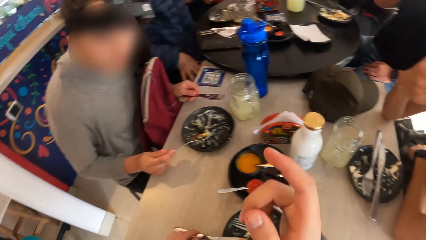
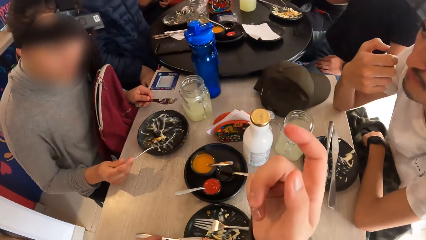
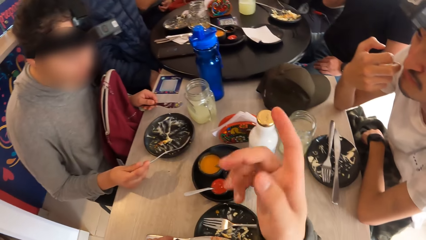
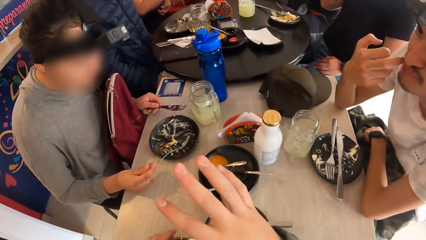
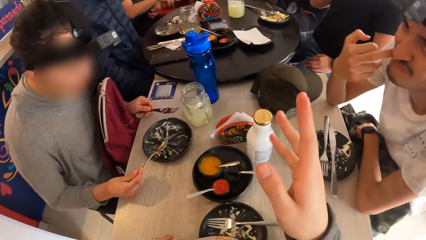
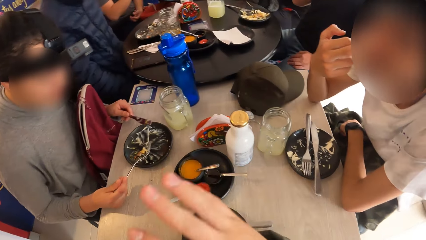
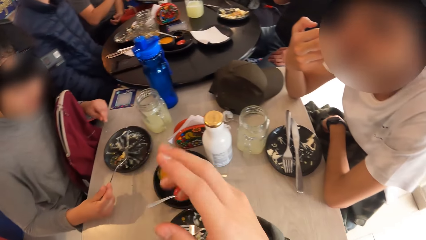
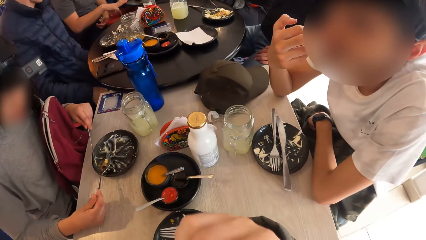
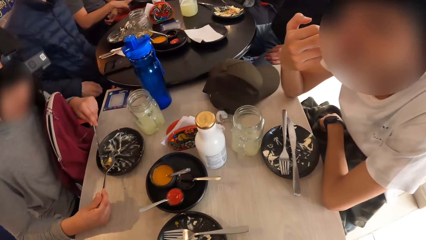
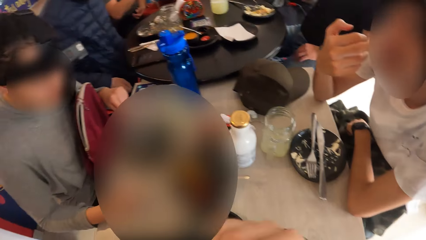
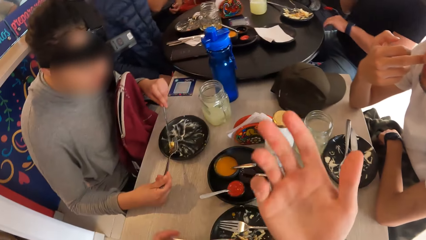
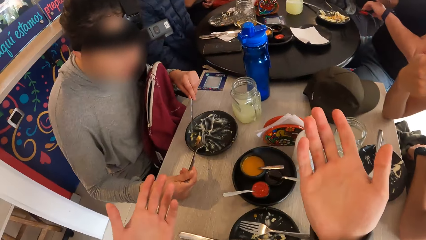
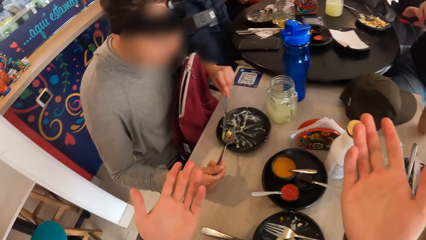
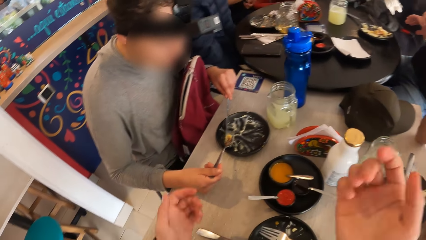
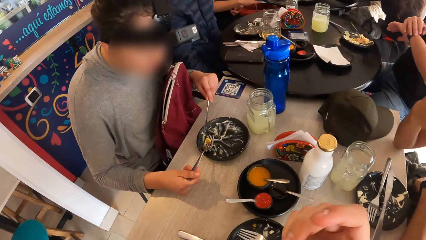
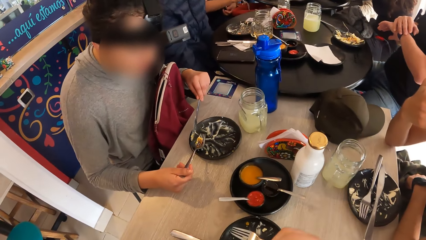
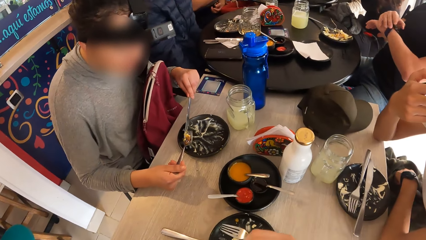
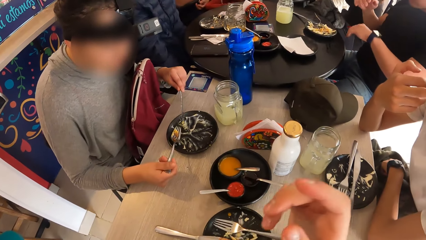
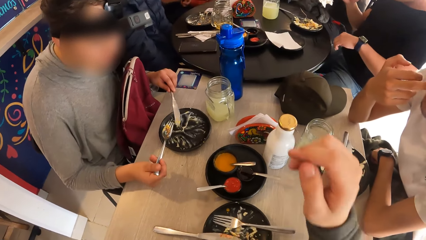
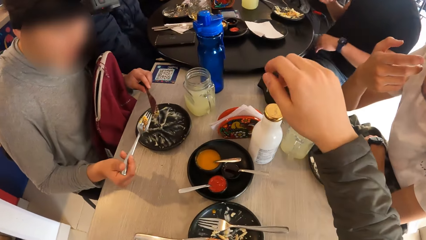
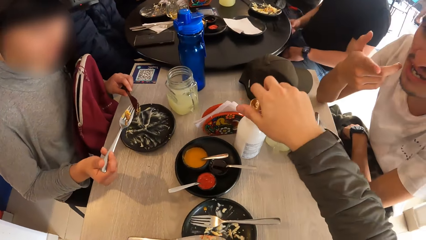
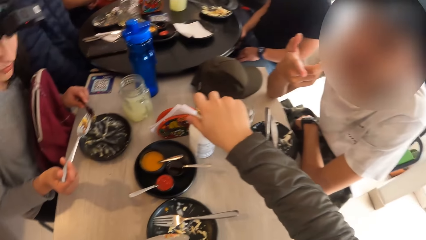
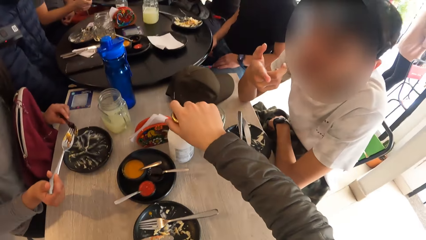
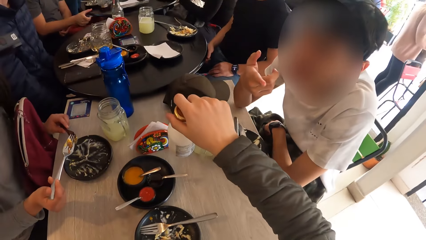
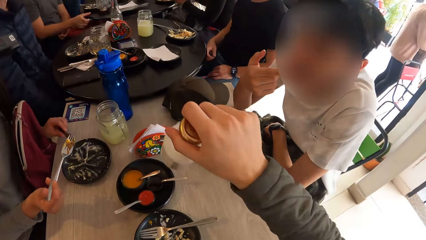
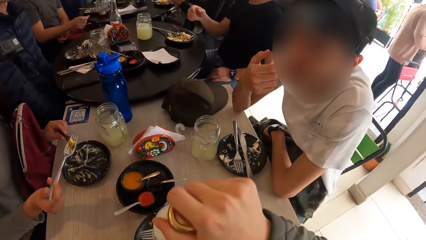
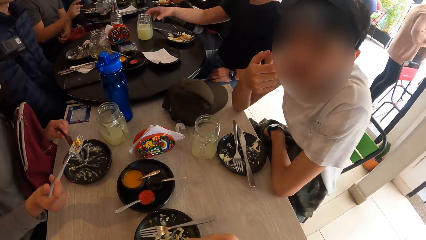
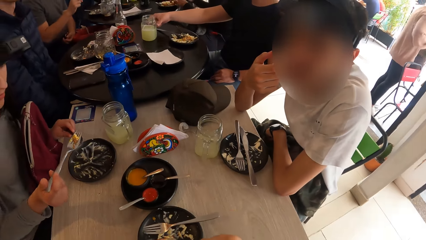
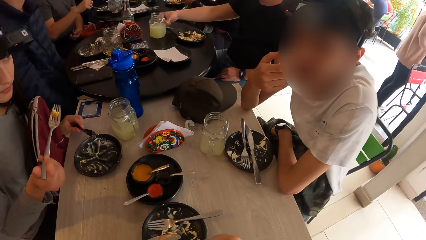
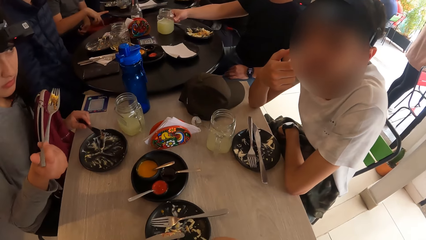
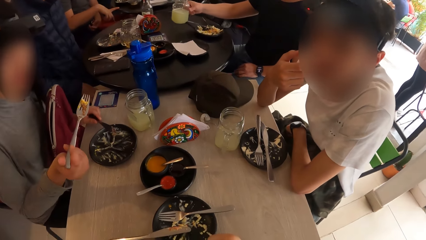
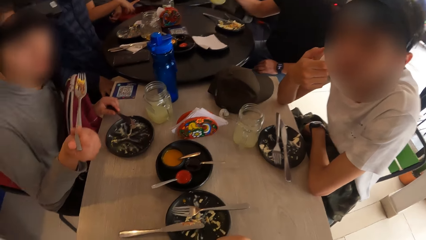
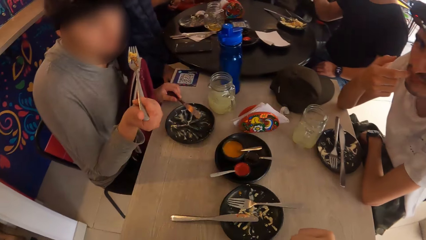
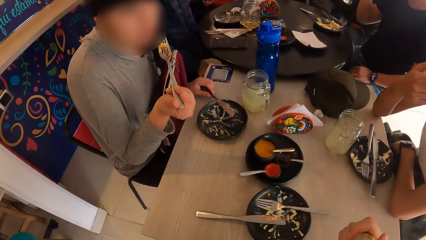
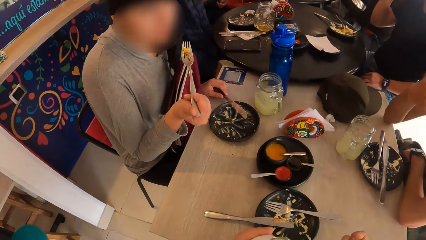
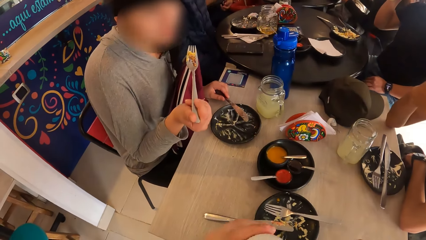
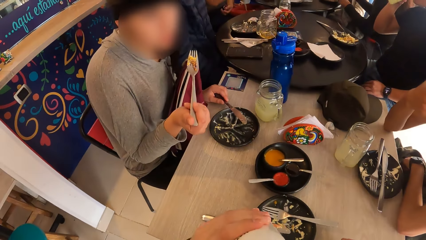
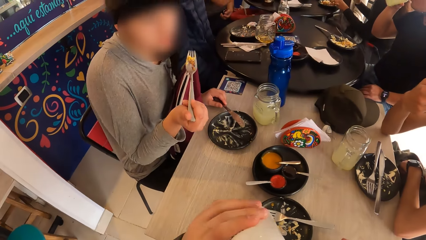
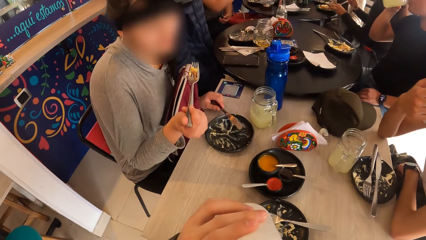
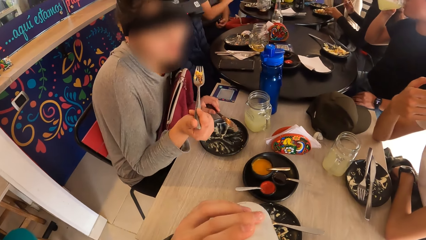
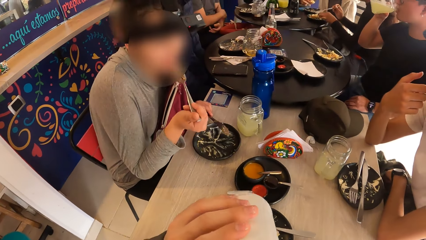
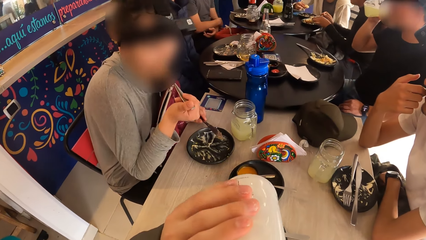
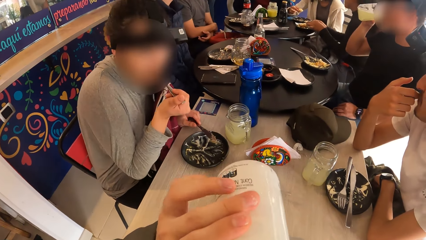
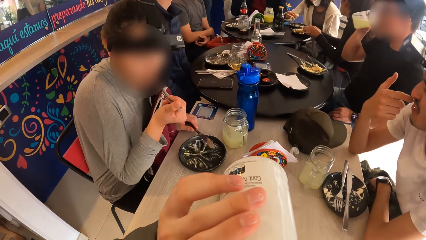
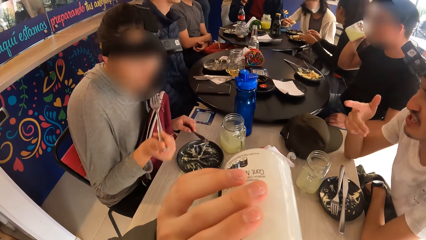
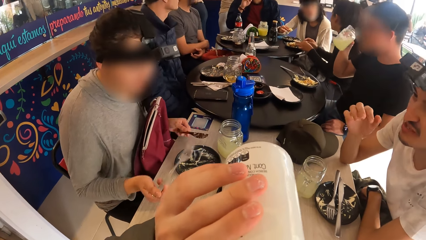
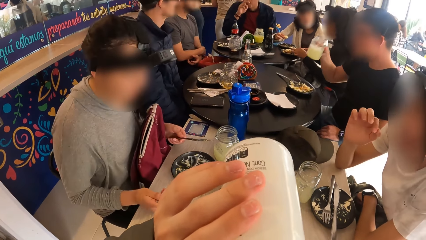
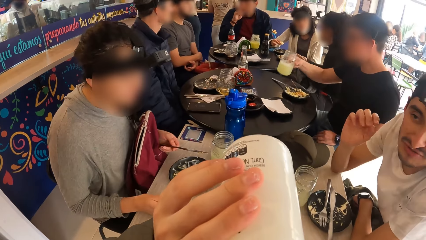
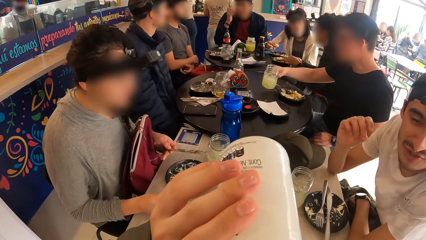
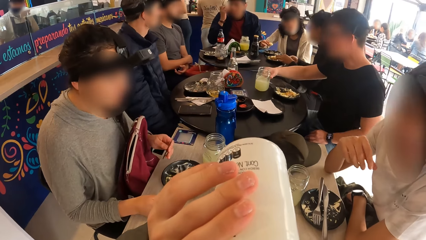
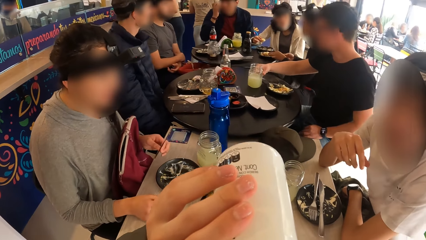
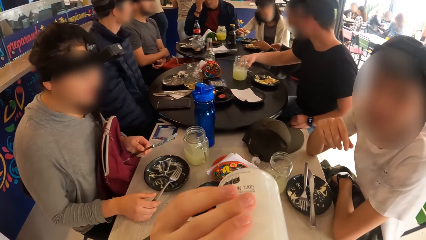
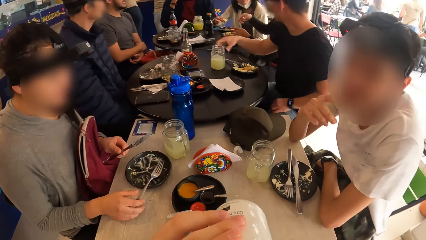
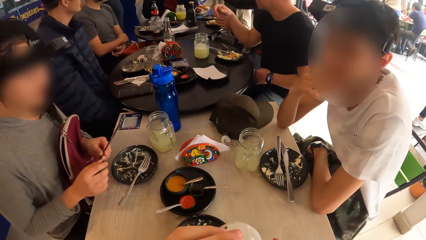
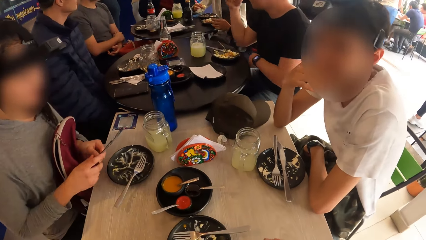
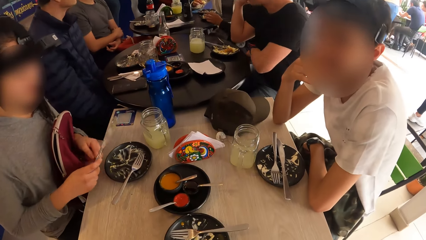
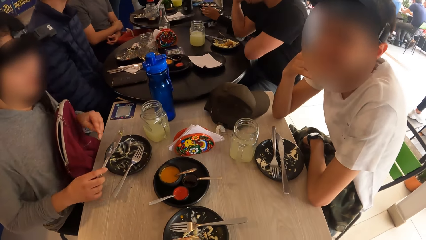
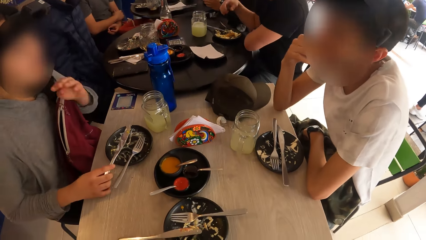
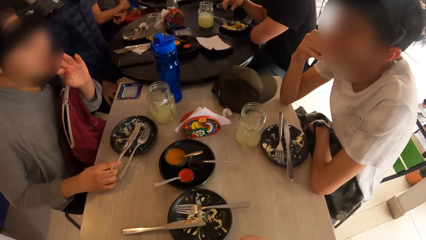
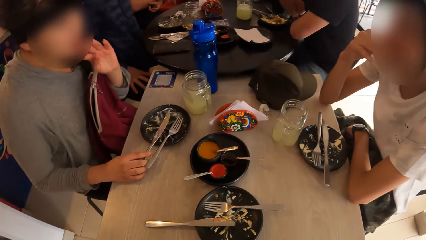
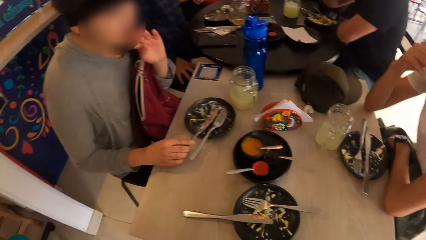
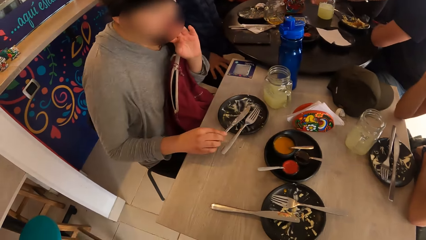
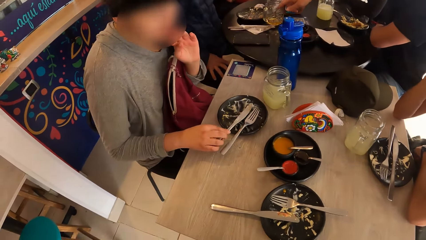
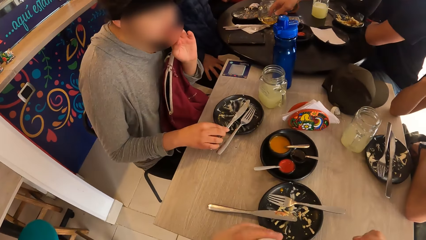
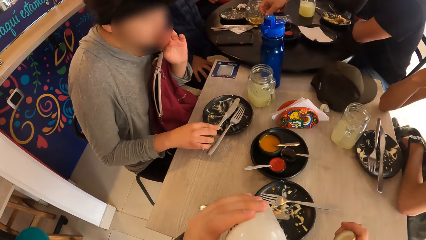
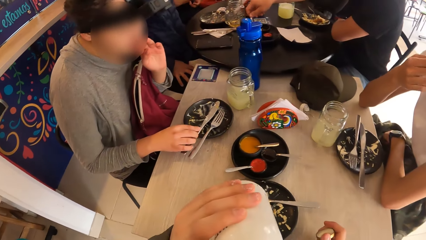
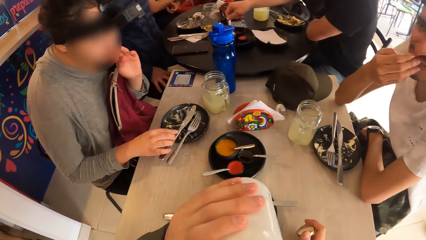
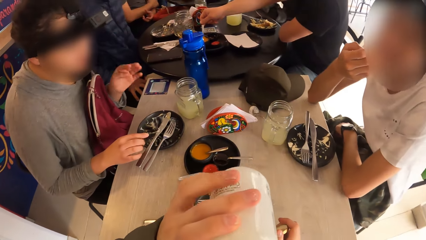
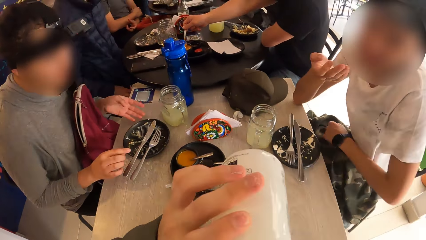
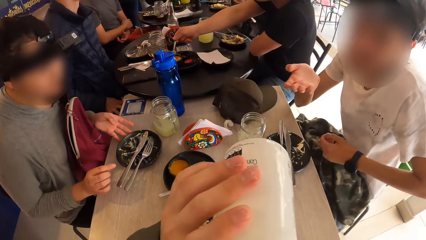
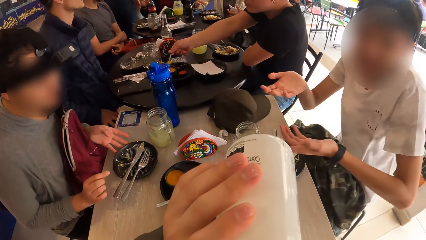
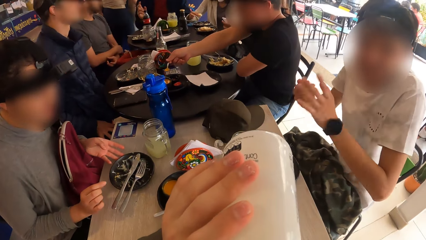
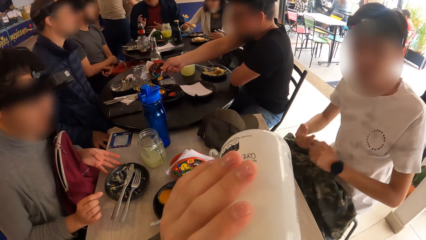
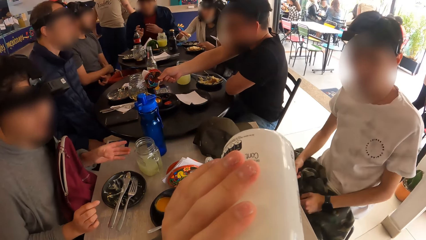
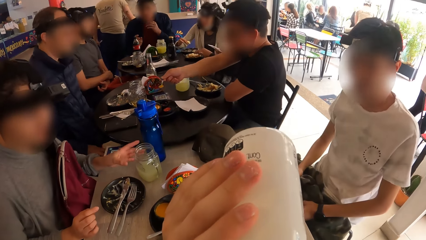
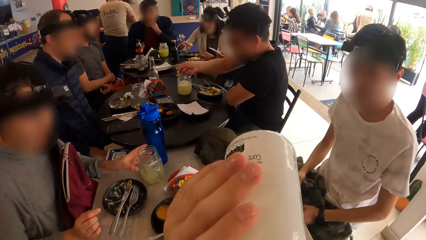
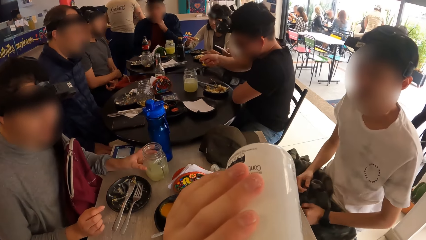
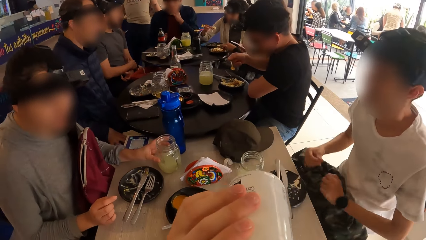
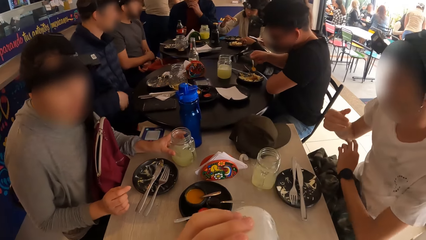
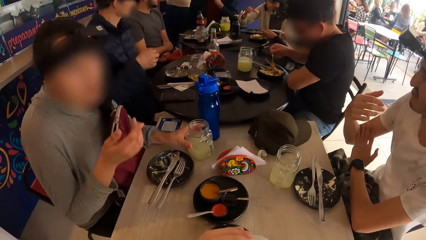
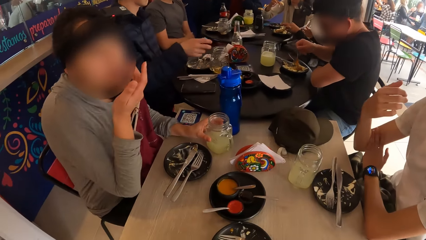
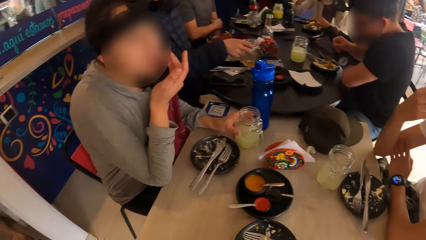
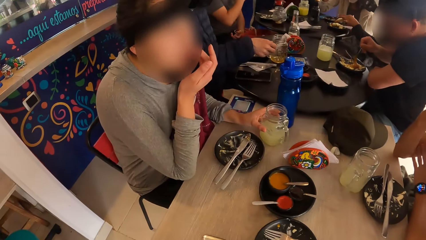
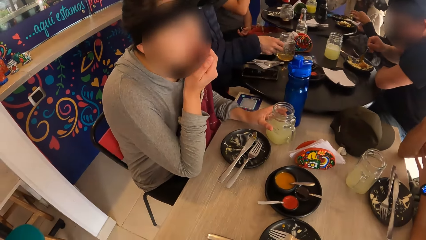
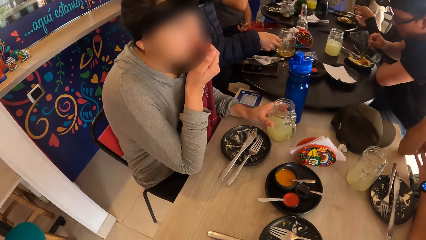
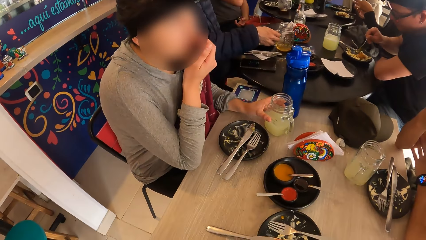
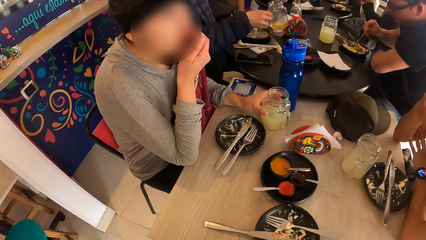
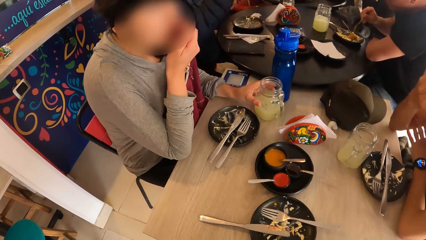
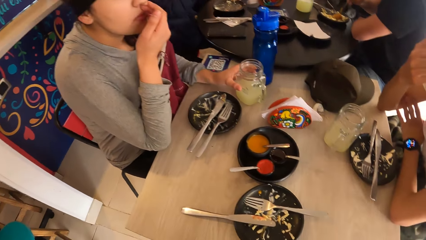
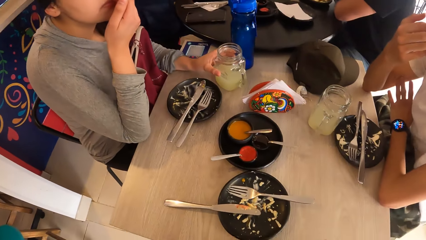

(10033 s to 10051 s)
The man touches his face with his right hand. The camera wearer gestures to the woman. He carries a bottle of yogurt from the table with his right hand. The woman puts the fork of food in her right hand in her mouth. The camera wearer drinks from the bottle of yogurt in his left hand. The woman places the fork in her hand in the plate on the table. She passes the knife in her left hand to her right hand. She touches her face with her left hand. She places the knife in her right hand in the plate on the table. The camera wearer looks around. He drinks from the bottle of yogurt in his left hand. The man gesticulates with both hands. The woman pushes the plate on the table with her left hand. She holds a jar of juice on the table with her left hand. The man rests his right elbow on the table. The woman cups her mouth with her right hand.
